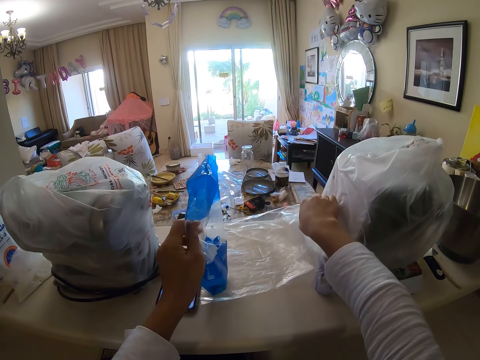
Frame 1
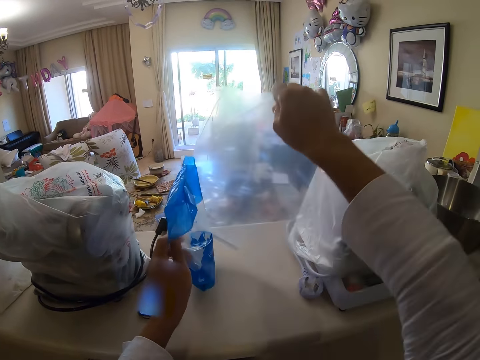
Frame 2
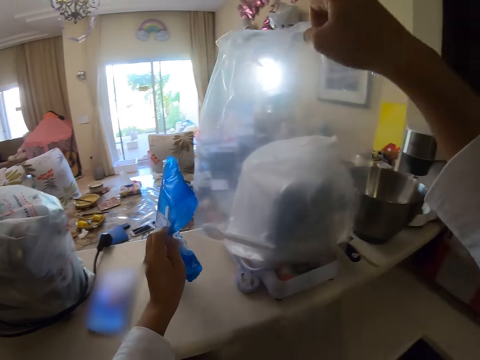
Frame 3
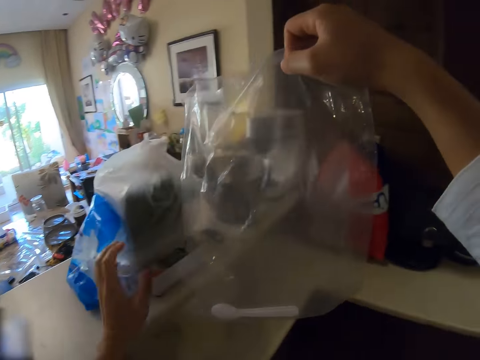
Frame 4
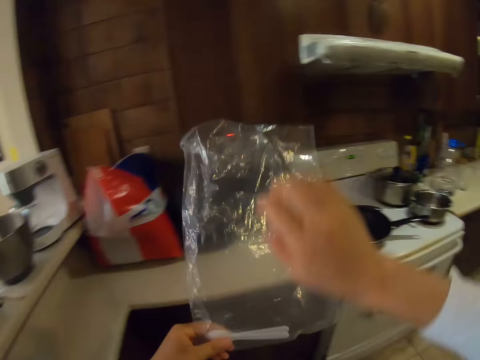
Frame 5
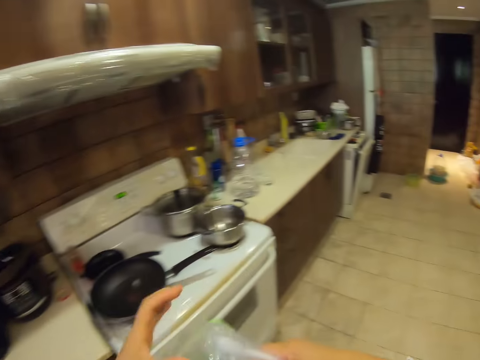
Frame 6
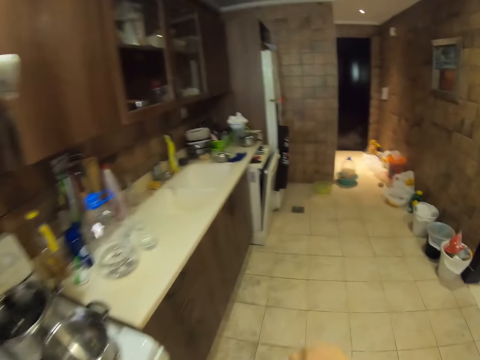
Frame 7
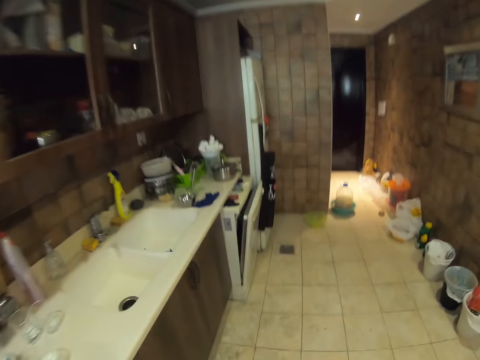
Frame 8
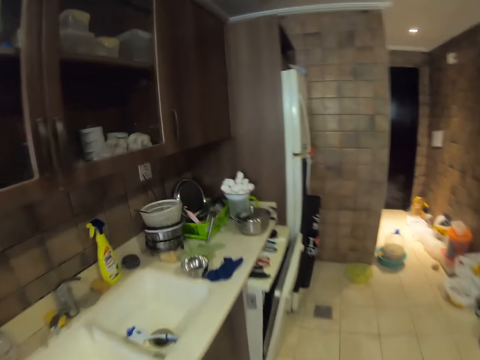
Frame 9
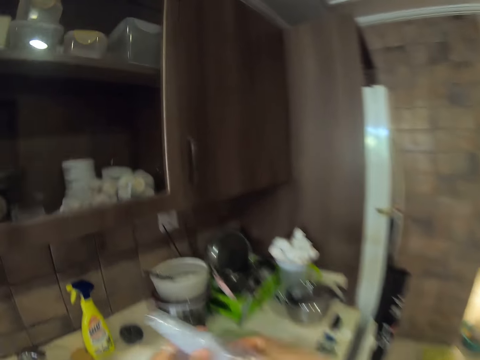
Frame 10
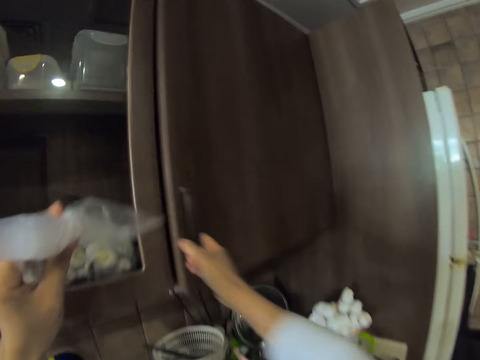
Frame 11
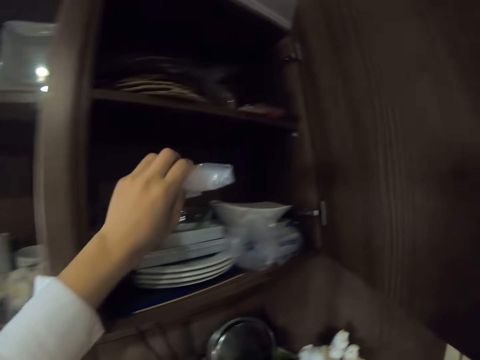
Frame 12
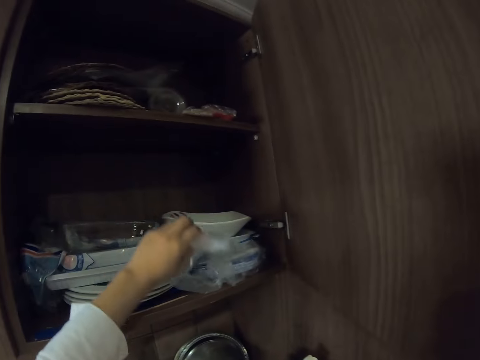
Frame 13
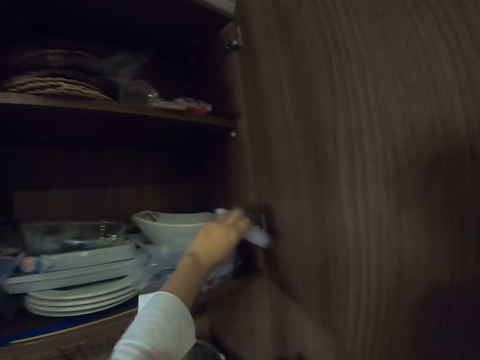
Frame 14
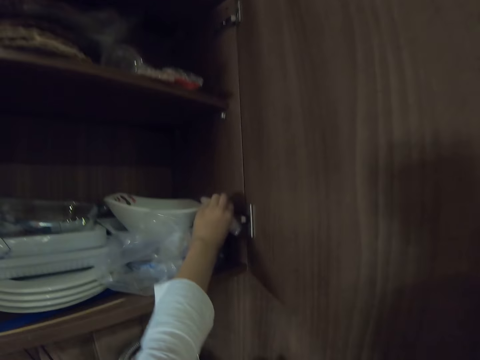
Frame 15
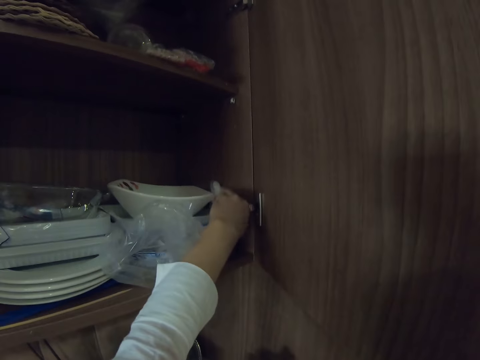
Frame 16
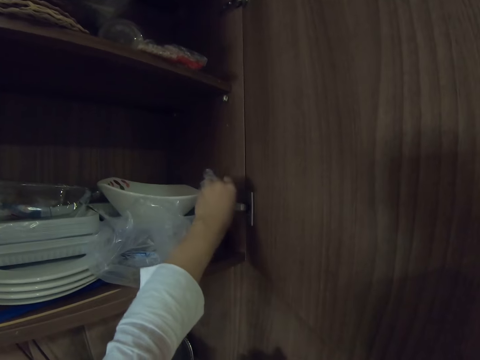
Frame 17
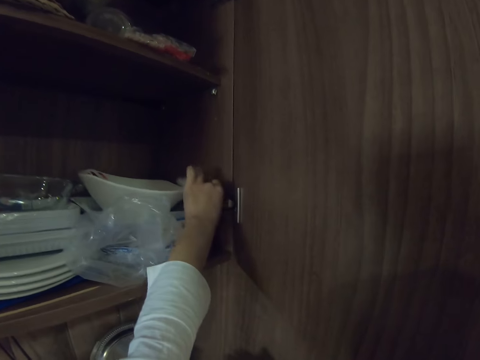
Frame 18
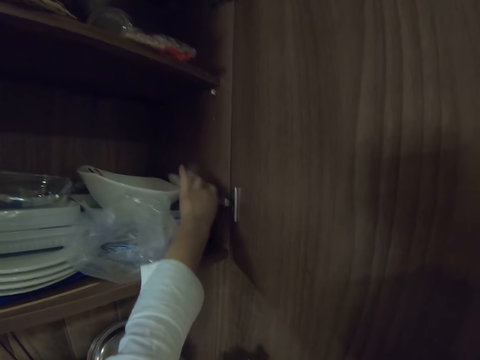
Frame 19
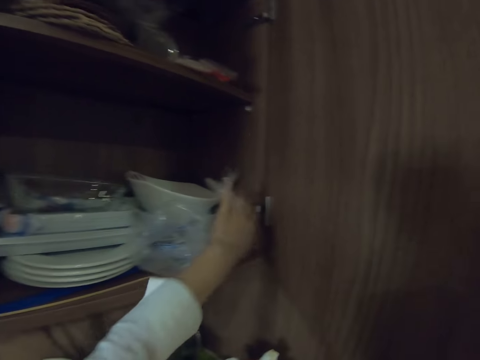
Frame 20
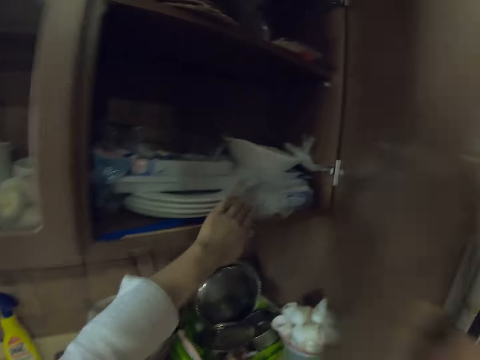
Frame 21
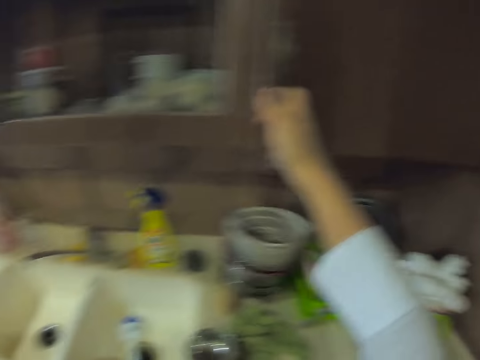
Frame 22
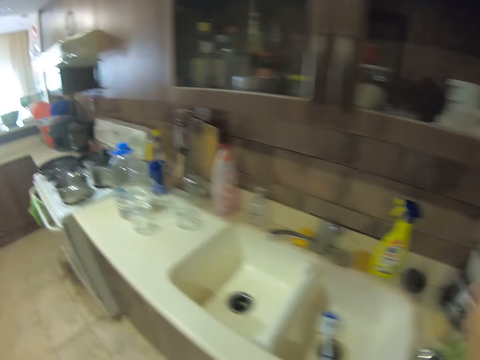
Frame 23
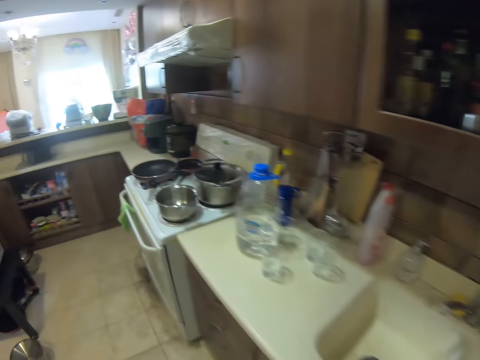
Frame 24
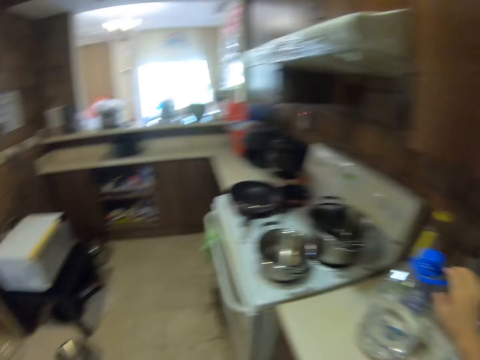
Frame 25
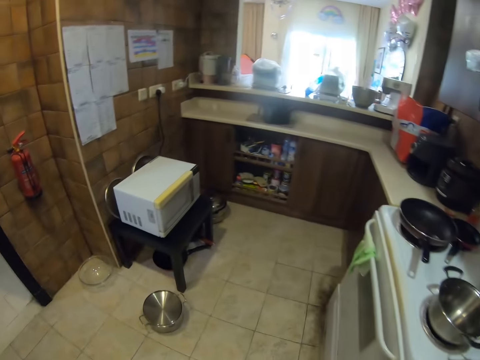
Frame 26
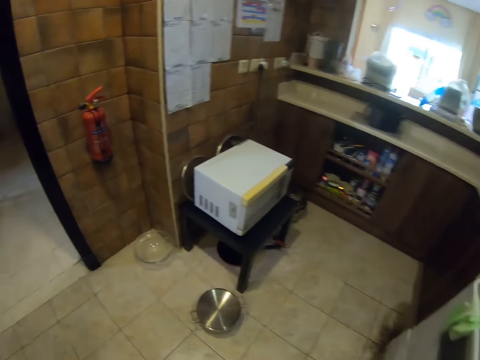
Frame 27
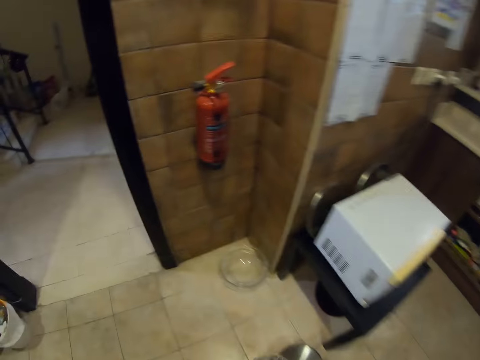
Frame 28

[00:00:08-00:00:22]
The camera wearer is picking up a polythene bag or paper bag. They fold the paper bag. They walk around the kitchen. They open the cabinet. They are putting the polythene bag in the kitchen cabinet. They are closing the cabinet door. They walk around the kitchen.

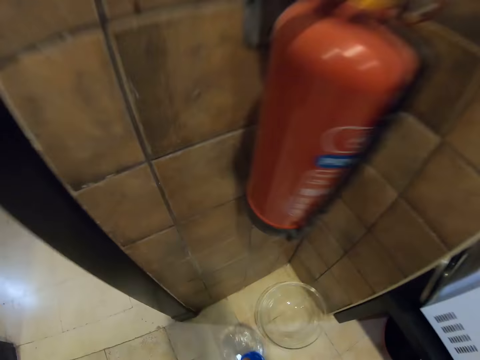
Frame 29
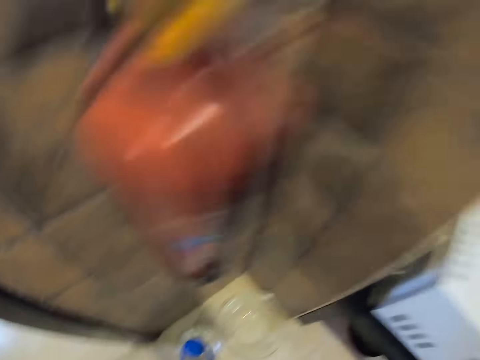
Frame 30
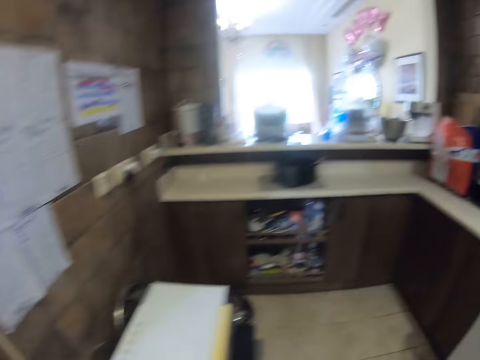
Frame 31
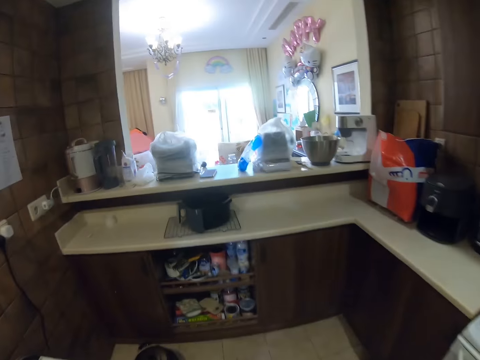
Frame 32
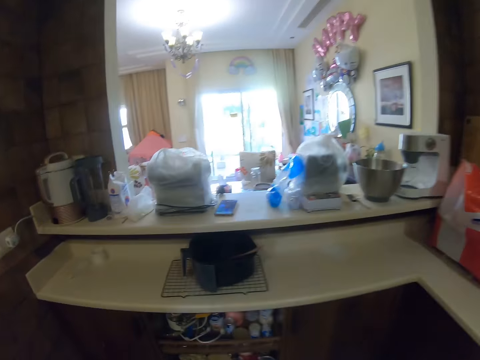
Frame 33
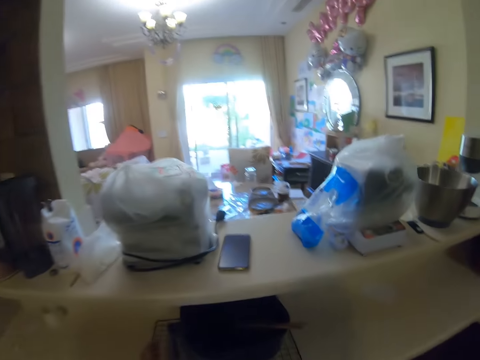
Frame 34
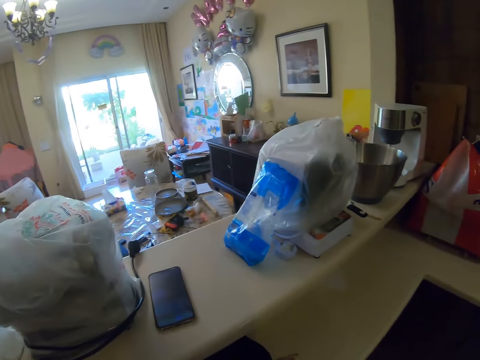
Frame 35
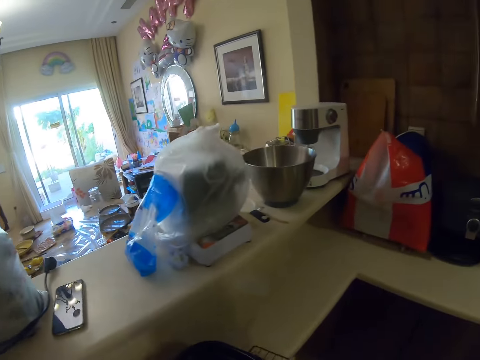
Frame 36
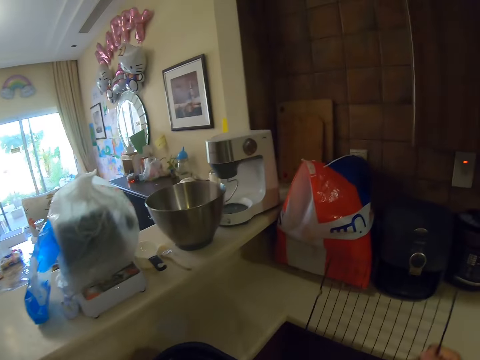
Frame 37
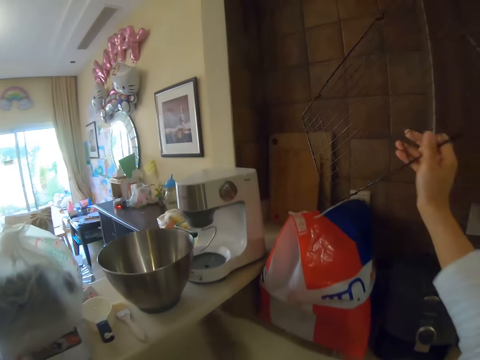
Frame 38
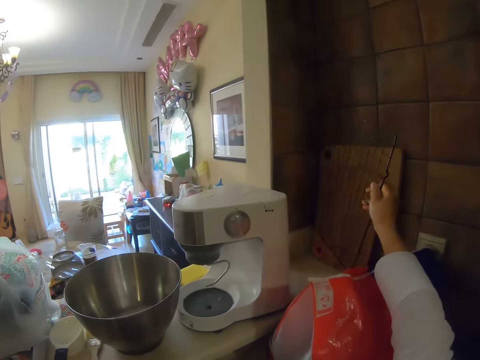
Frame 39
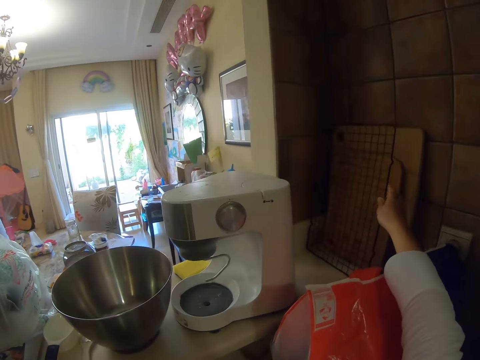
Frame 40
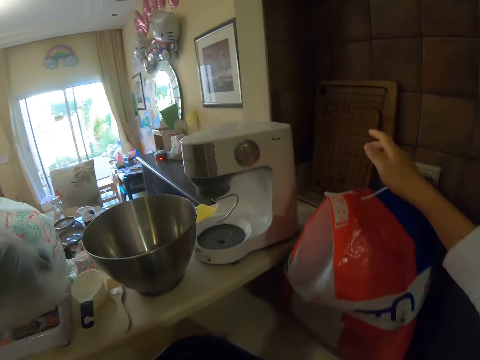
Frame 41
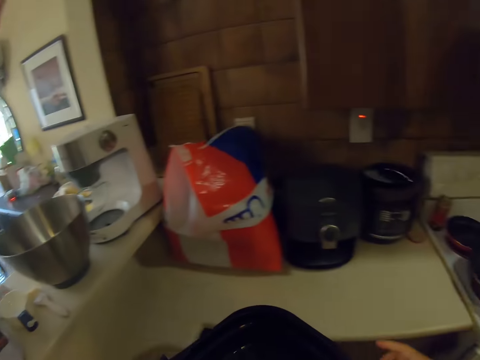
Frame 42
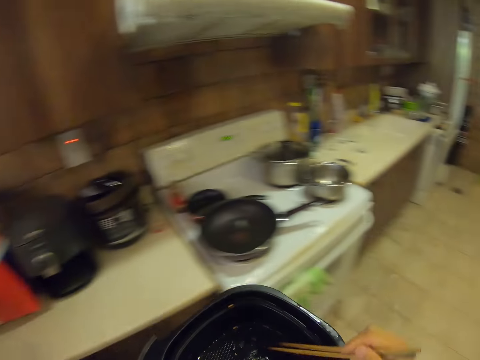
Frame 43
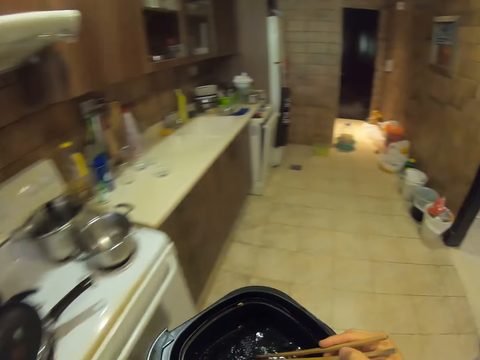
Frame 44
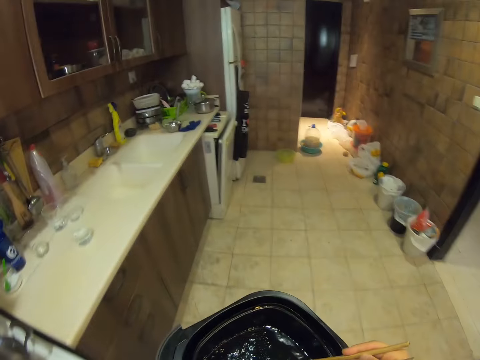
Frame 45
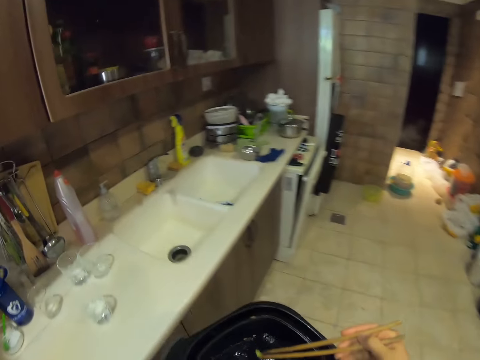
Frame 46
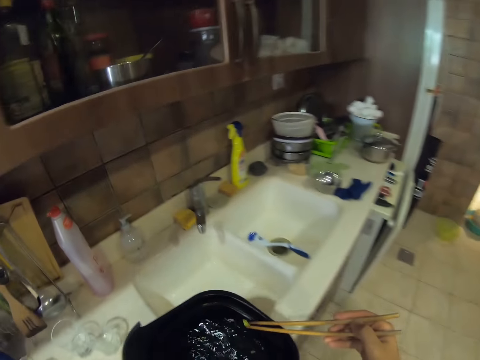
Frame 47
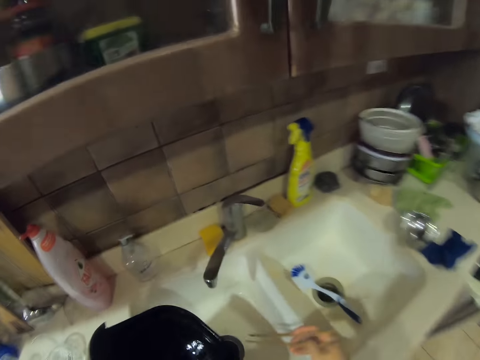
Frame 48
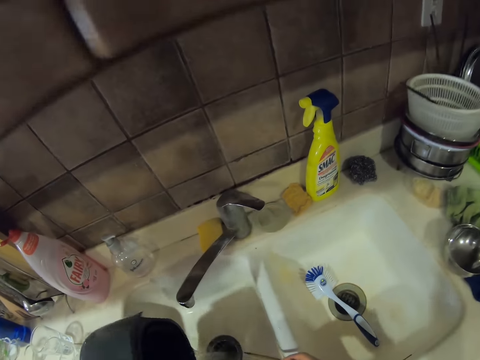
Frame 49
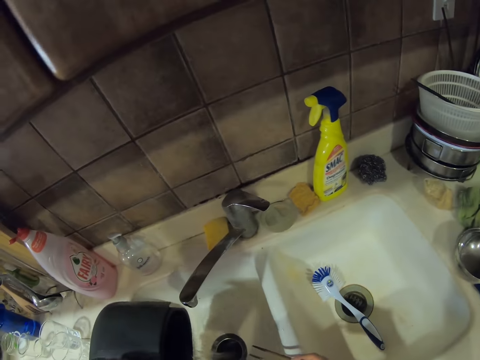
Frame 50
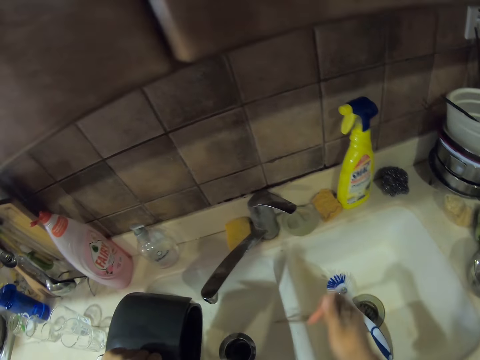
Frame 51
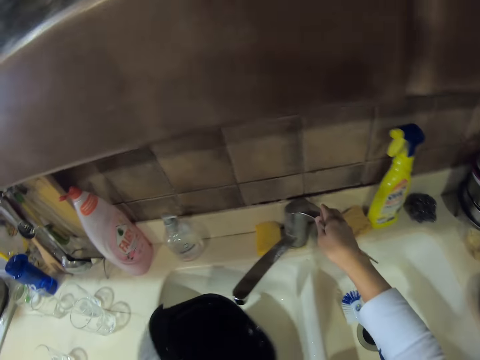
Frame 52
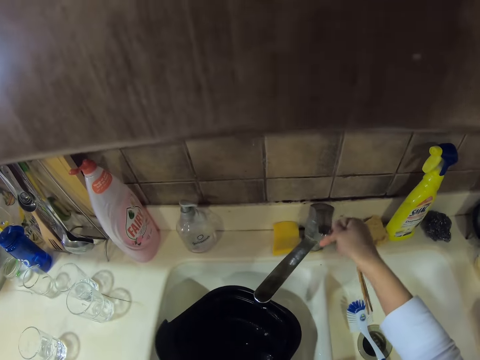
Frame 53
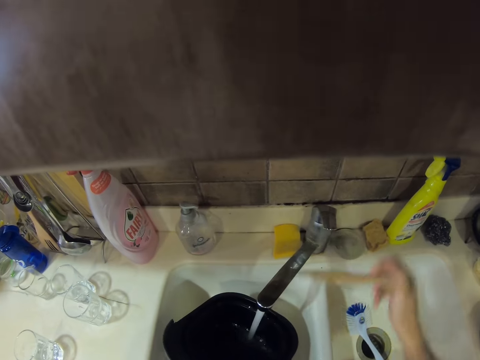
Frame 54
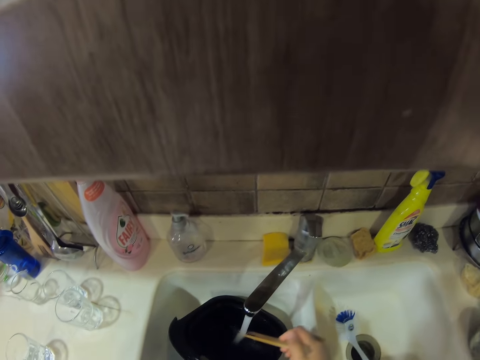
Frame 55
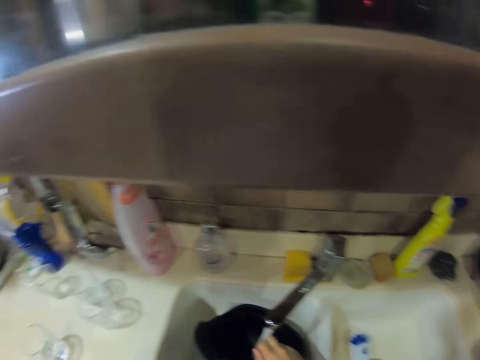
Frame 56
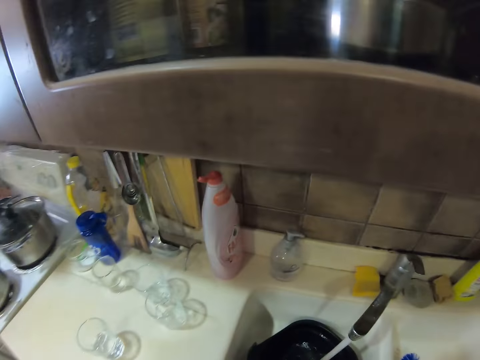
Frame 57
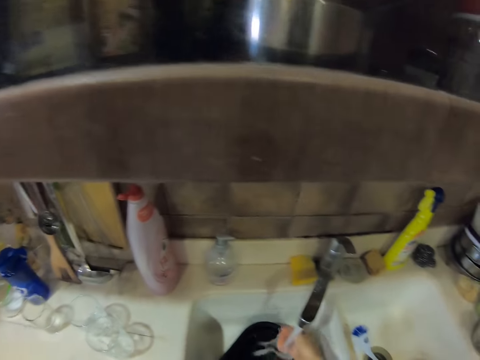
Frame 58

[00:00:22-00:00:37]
The camera wearer is putting a water bottle down on the floor. They walk around the kitchen. They pick up a grill. They place the grill on the countertop. They stare at the bowl. They walk around the kitchen. They pour water in the sink. They are putting some chop skin with some baking pan on the sink. They turn on the tap. They place the bowl in the sink.
